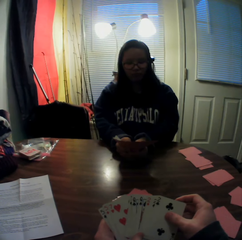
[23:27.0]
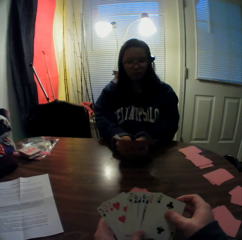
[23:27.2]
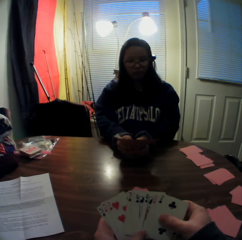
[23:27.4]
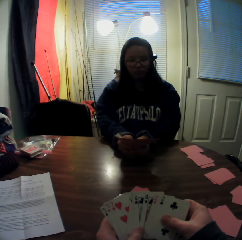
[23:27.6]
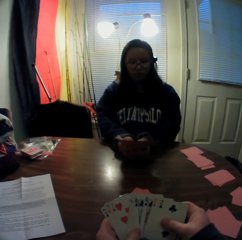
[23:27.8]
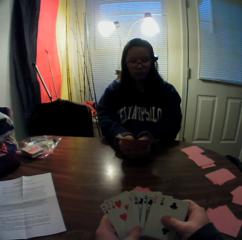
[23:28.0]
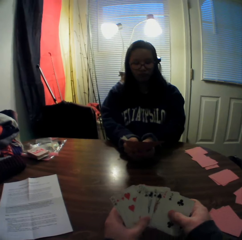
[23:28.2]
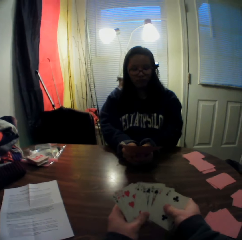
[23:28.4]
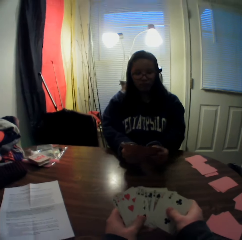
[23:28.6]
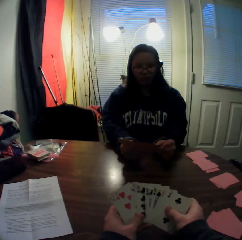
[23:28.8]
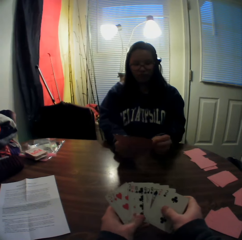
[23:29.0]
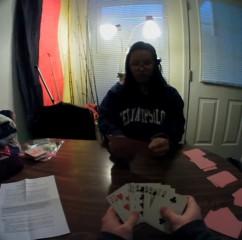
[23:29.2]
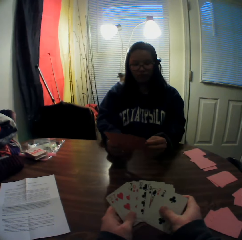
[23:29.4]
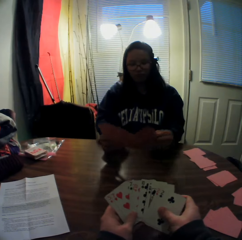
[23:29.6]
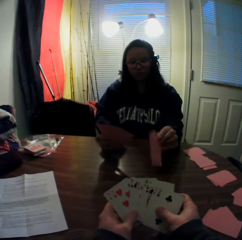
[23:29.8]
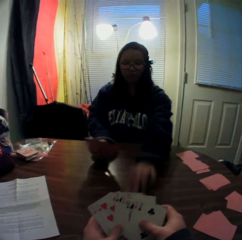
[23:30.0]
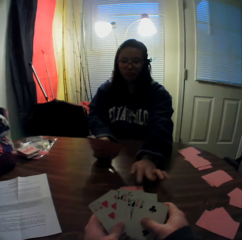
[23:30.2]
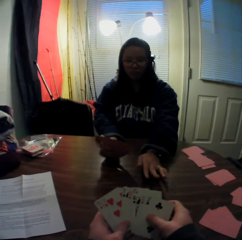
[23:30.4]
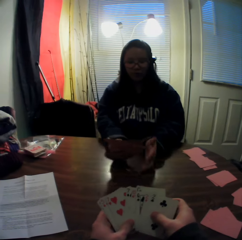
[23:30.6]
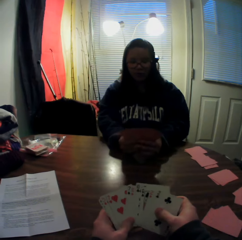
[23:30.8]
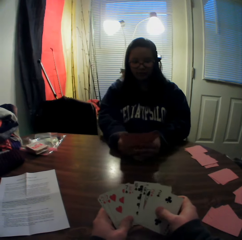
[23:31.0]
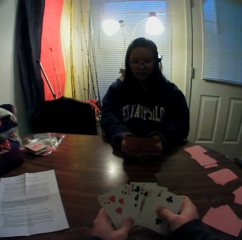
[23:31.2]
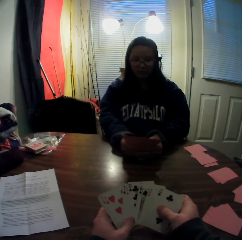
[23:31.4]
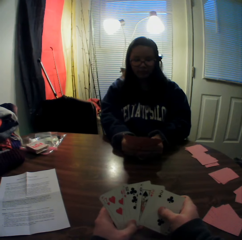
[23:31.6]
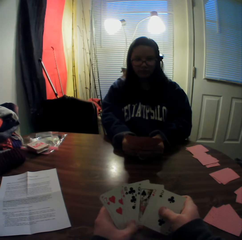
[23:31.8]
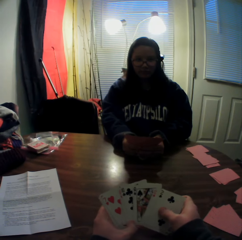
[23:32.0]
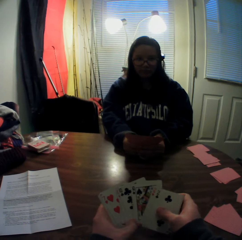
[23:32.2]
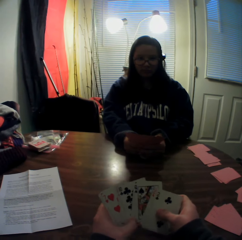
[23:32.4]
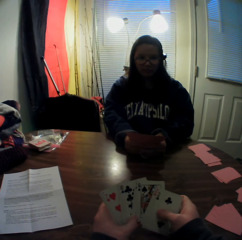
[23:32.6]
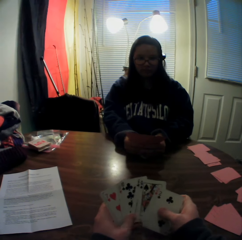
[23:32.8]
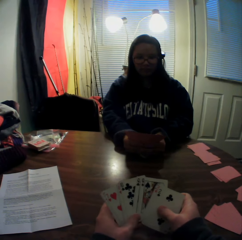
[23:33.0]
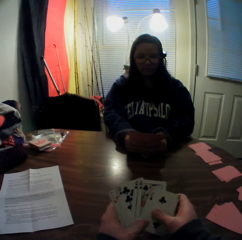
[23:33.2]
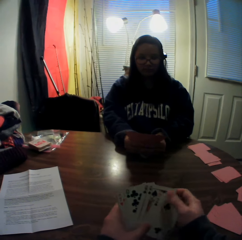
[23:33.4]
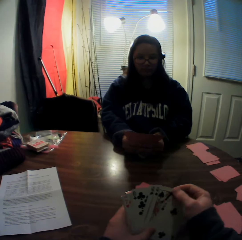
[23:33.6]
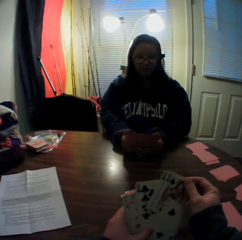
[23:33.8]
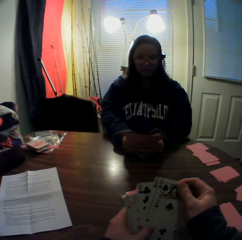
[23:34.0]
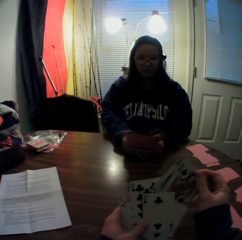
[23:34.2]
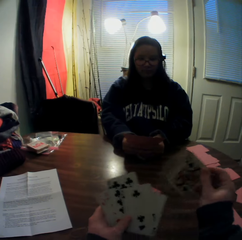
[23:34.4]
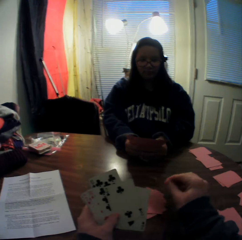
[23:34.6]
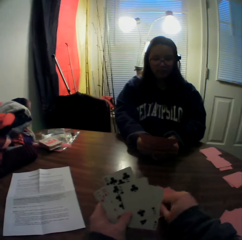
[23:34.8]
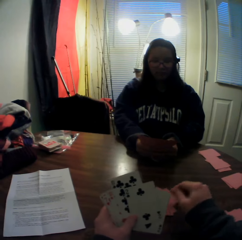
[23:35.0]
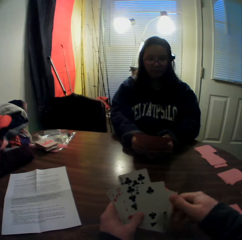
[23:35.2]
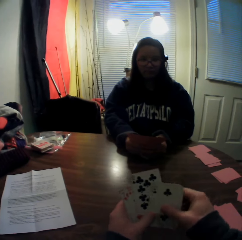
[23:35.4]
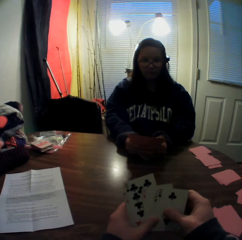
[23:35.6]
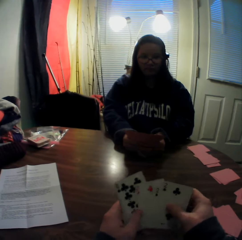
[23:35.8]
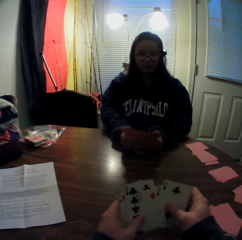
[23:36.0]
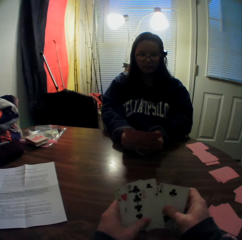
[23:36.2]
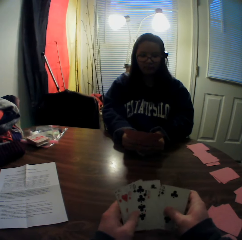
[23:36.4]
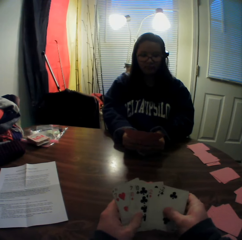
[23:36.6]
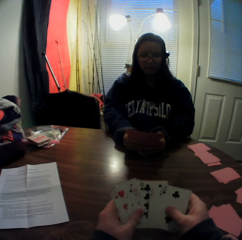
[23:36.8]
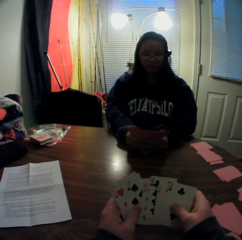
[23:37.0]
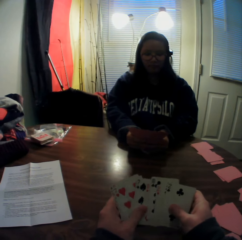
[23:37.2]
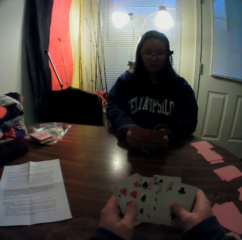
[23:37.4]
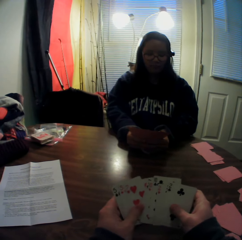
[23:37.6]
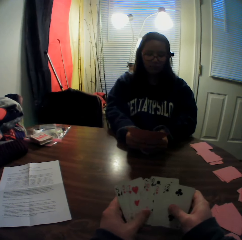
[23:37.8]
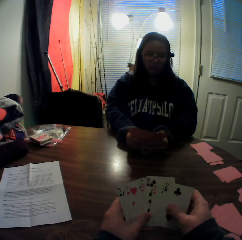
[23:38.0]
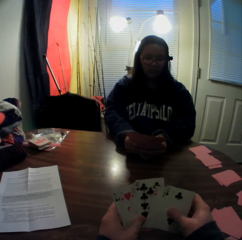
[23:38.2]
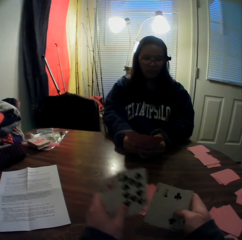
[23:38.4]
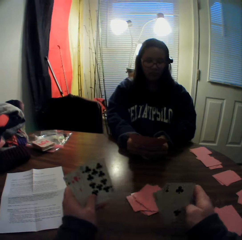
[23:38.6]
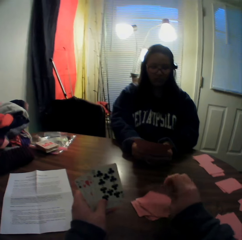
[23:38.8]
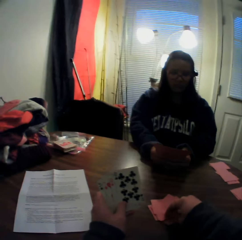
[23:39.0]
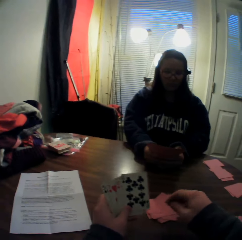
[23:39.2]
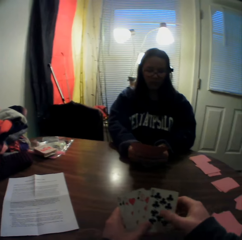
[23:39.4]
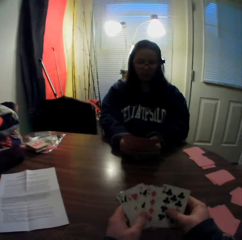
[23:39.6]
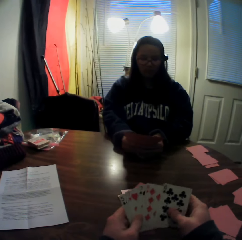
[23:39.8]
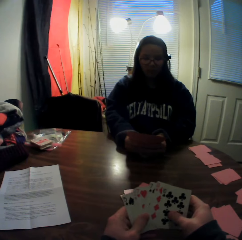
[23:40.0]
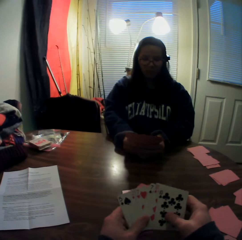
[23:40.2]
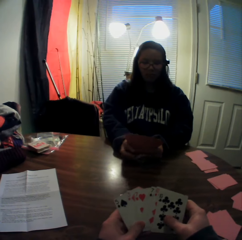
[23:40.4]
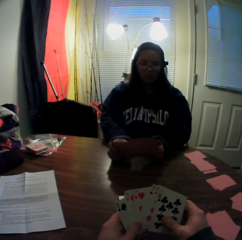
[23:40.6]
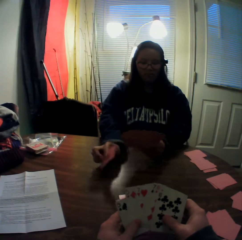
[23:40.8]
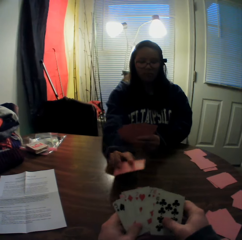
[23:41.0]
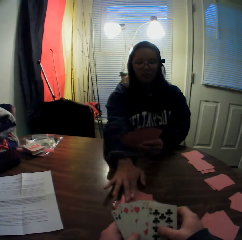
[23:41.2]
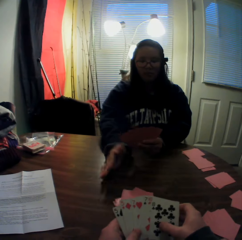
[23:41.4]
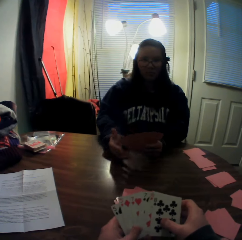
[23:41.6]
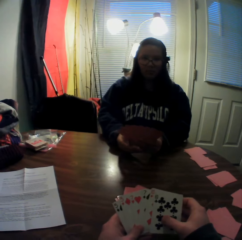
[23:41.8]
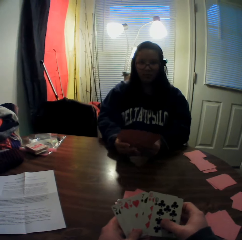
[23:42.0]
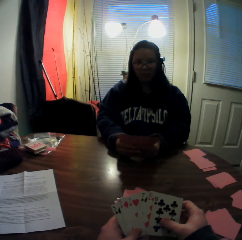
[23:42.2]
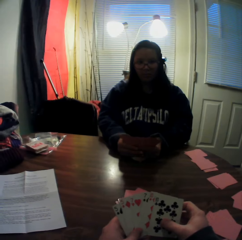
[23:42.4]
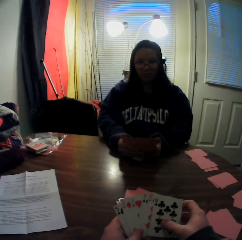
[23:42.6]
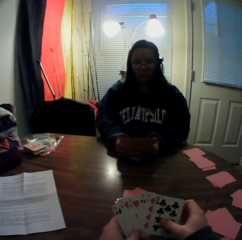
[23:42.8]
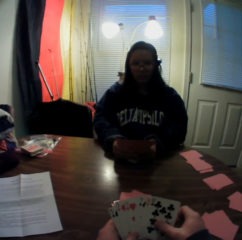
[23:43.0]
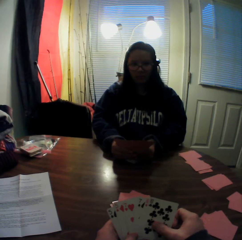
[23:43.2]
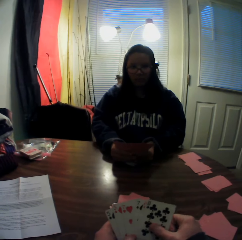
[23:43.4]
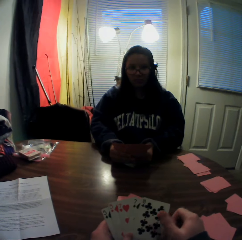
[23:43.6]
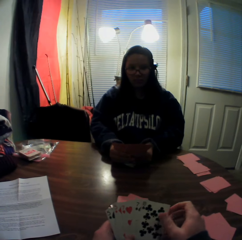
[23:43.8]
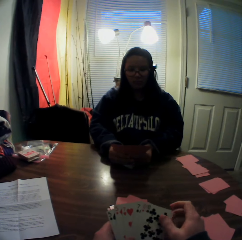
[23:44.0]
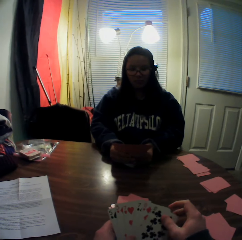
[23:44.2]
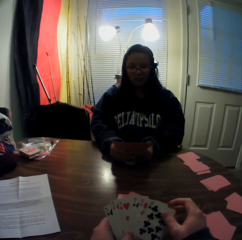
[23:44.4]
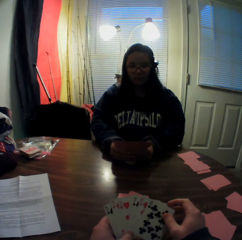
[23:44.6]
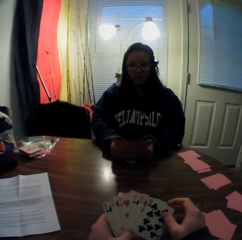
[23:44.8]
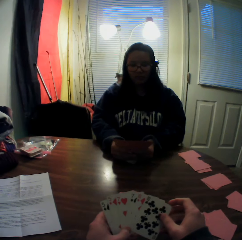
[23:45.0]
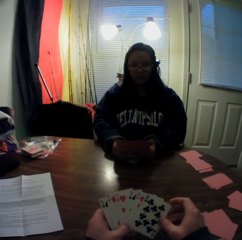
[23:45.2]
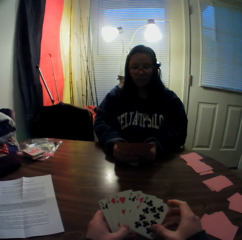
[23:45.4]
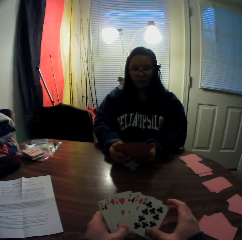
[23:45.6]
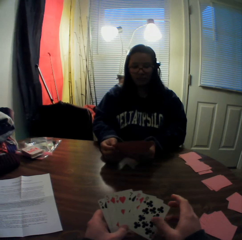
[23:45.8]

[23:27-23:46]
A woman picks a card from the stack of cards in her hands with her left hand. The woman places the card onto the table. The camera wearer picks cards from the stack of cards in his hands with his right hand. He places the cards onto the table. He flips through the stack of cards in his hands. He picks cards from the stack of cards in his hands with his right hand. He places the cards onto the table. He flips through the stack of cards in his hands. The woman picks a card from the stack of cards in her hands with her right hand. The woman places the card onto the table. The woman flips through the stack of cards in her hands.

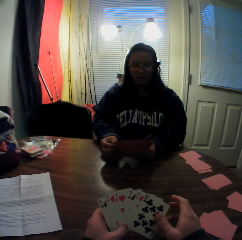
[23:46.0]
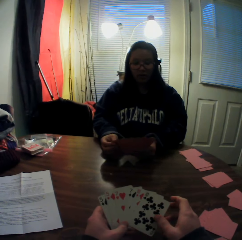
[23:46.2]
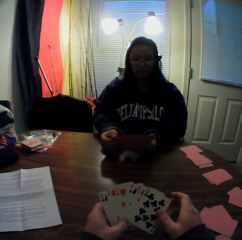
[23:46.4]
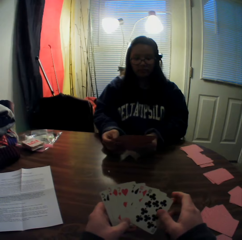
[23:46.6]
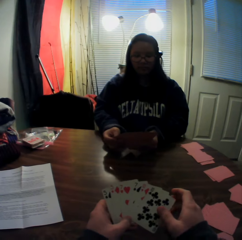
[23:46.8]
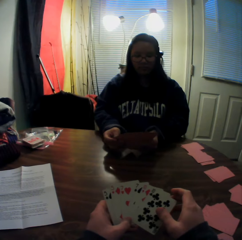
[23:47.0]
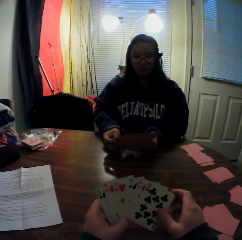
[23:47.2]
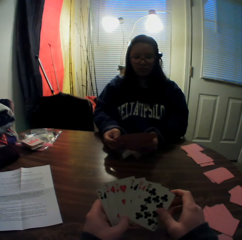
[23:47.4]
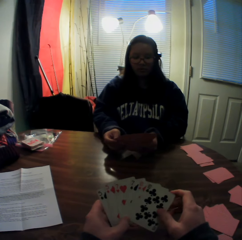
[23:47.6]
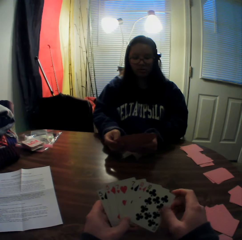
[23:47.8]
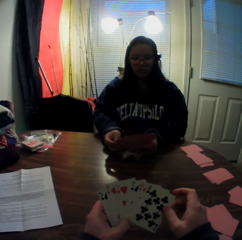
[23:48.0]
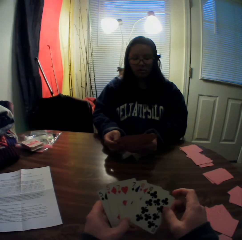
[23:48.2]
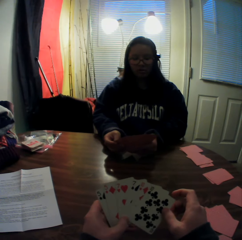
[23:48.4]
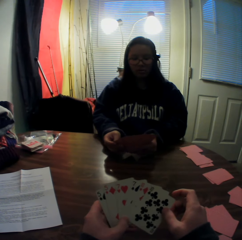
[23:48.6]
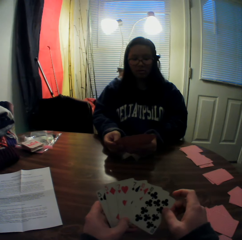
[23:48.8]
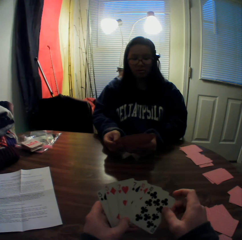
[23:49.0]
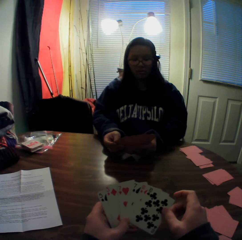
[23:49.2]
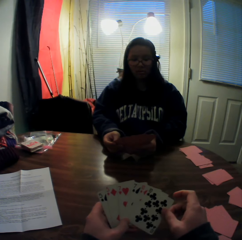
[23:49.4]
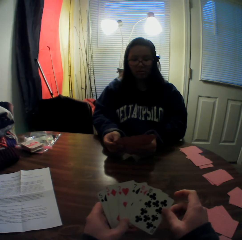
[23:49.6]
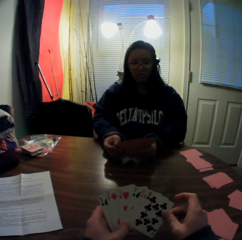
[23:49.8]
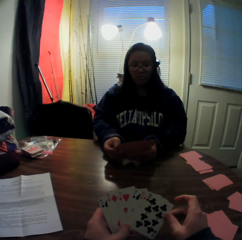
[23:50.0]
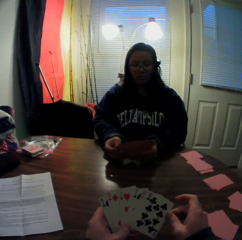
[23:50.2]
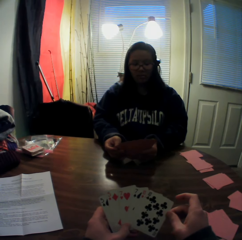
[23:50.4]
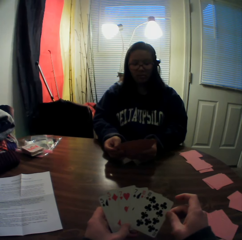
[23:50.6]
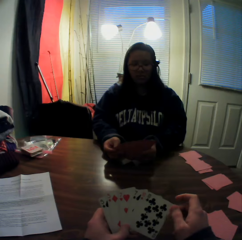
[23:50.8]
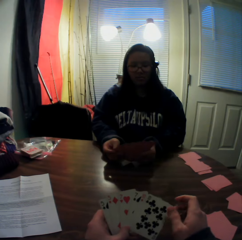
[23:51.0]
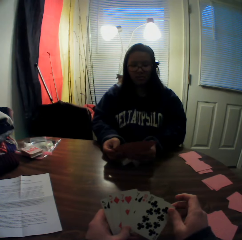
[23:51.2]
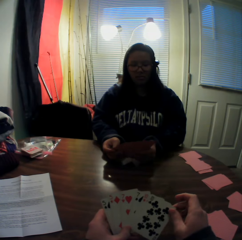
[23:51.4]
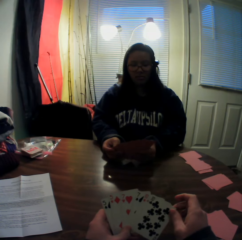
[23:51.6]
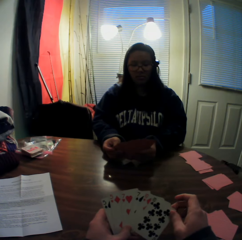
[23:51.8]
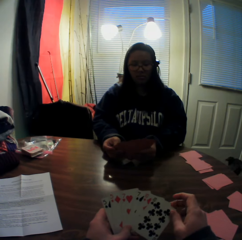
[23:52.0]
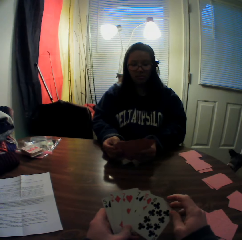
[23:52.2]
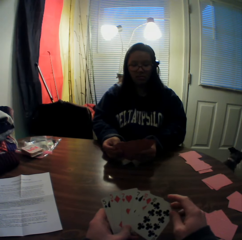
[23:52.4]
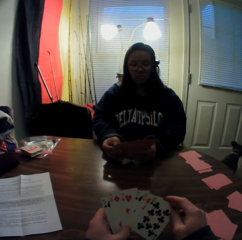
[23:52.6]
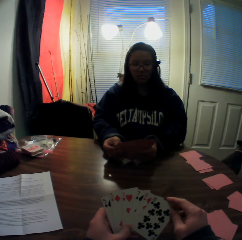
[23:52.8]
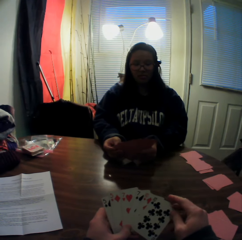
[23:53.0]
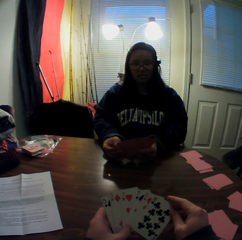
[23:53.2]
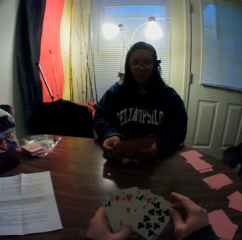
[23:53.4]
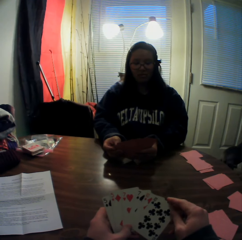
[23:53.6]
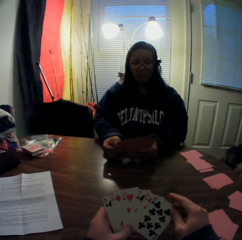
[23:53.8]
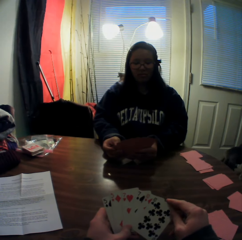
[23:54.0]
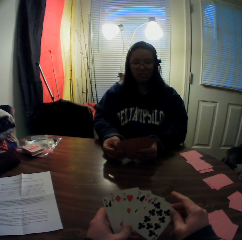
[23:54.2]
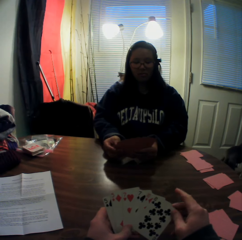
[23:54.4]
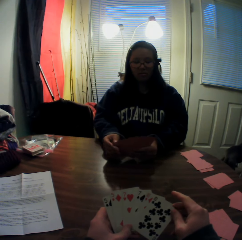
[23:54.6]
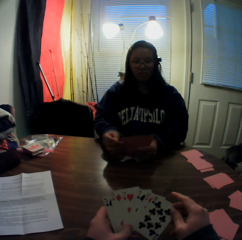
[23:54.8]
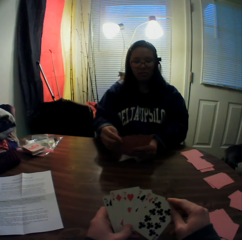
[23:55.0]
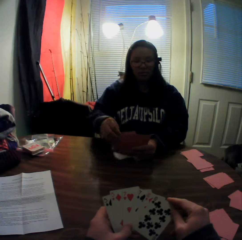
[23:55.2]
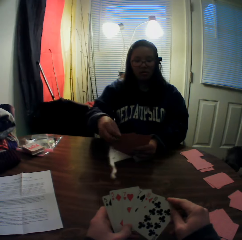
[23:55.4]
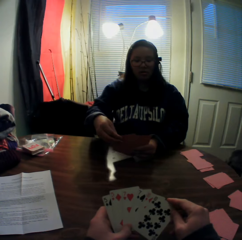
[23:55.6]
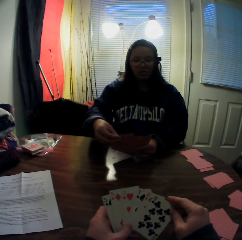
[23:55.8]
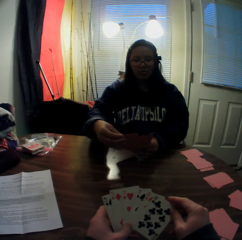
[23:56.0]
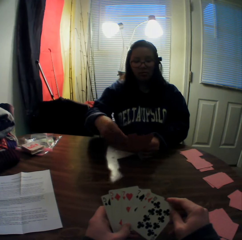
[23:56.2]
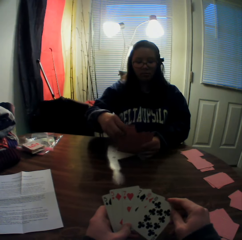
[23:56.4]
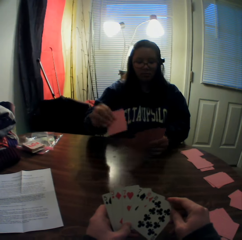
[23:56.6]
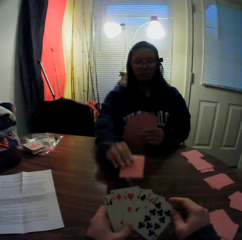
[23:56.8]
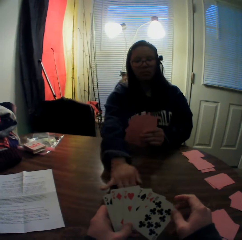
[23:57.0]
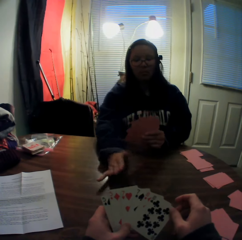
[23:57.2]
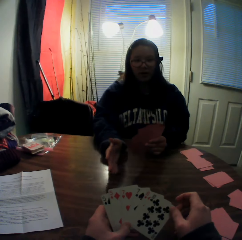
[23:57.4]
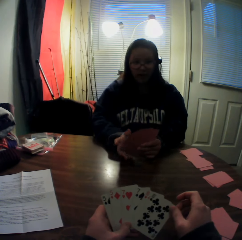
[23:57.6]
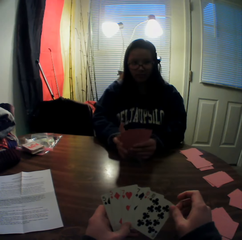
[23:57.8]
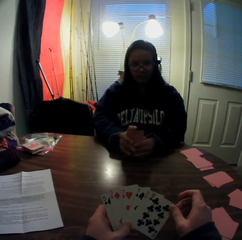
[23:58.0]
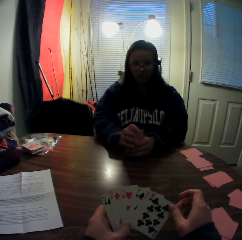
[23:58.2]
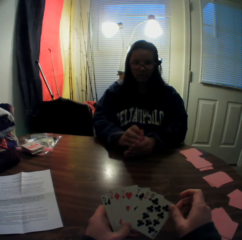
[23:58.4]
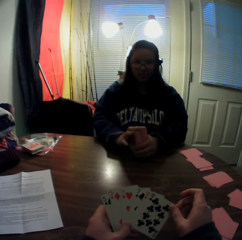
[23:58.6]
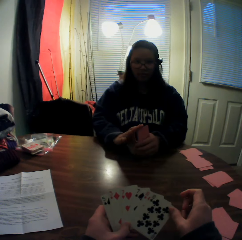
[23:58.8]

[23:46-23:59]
The woman picks a card from the stack of cards in her hands with her right hand. The woman places the card onto the table.
